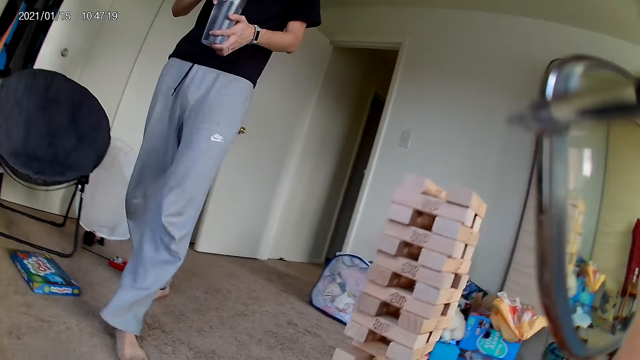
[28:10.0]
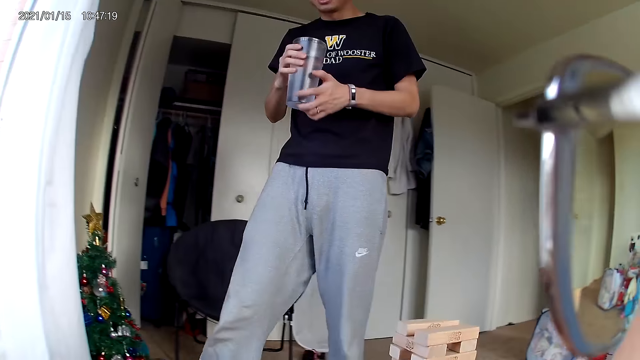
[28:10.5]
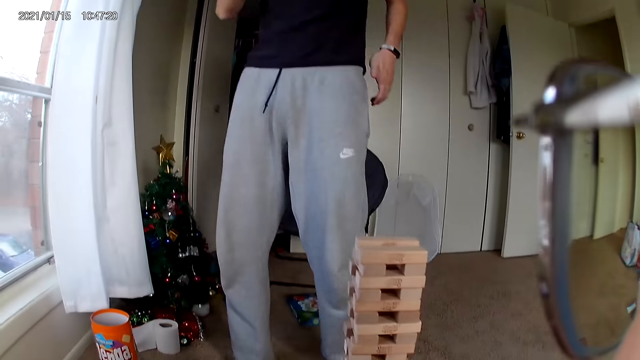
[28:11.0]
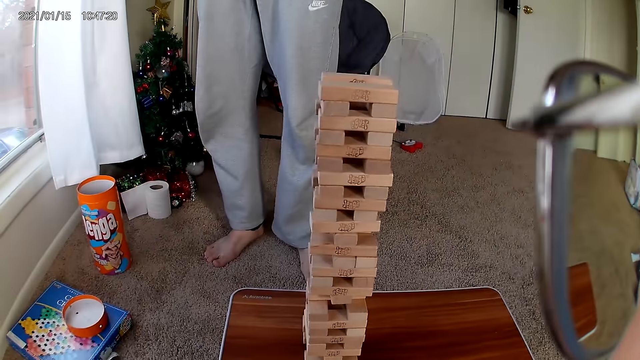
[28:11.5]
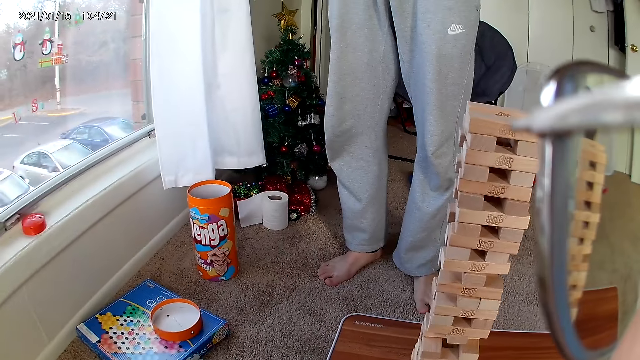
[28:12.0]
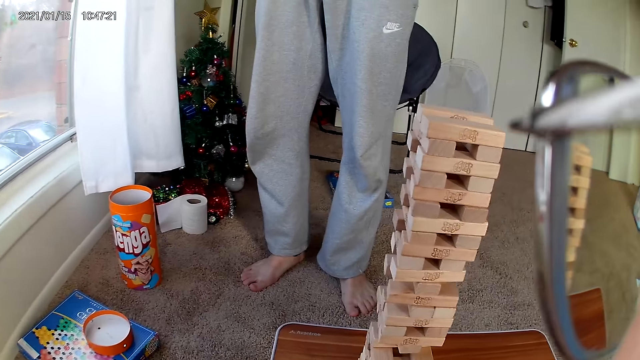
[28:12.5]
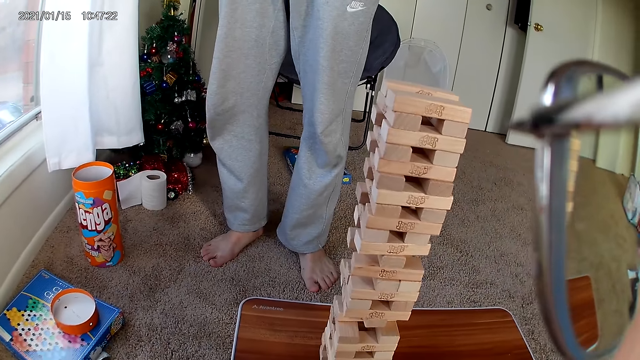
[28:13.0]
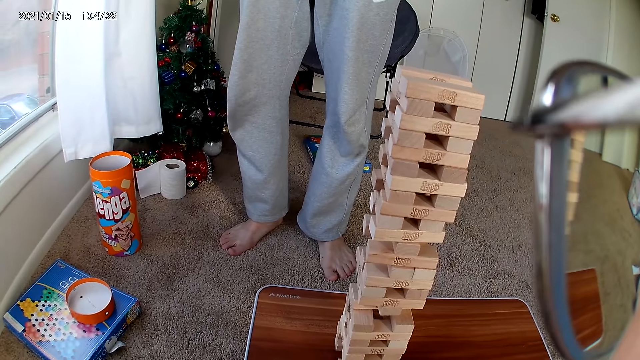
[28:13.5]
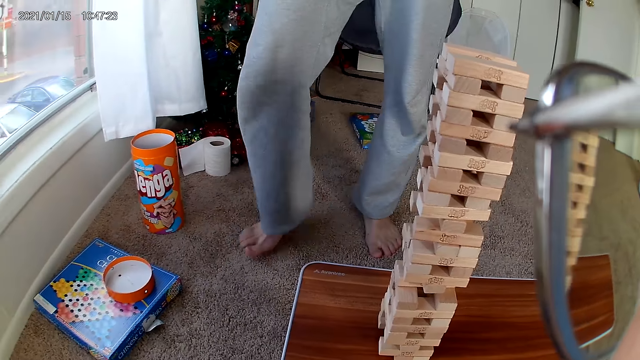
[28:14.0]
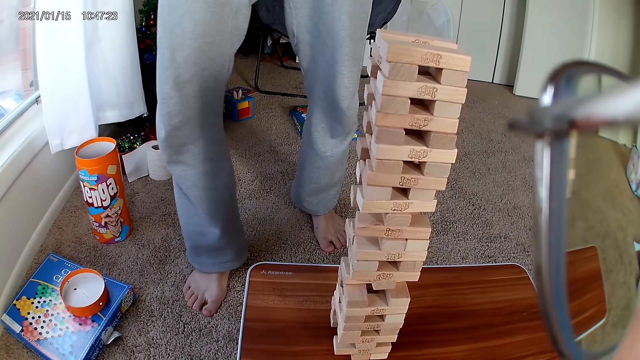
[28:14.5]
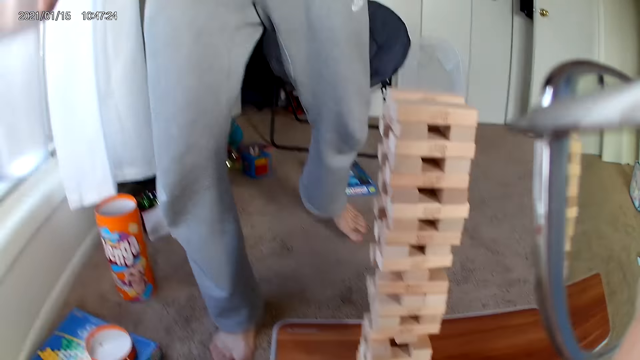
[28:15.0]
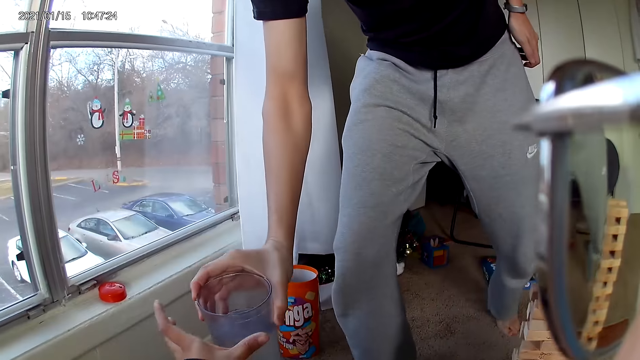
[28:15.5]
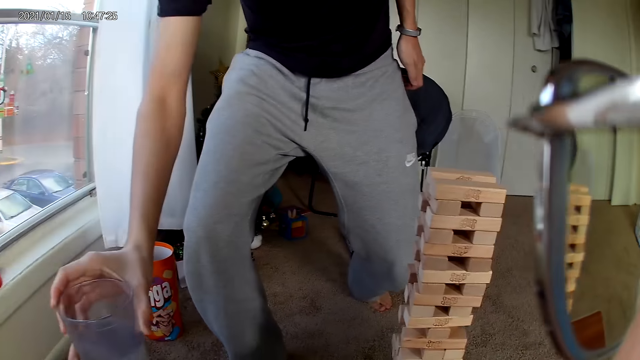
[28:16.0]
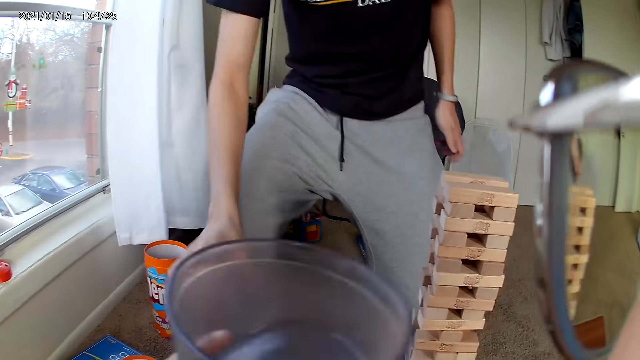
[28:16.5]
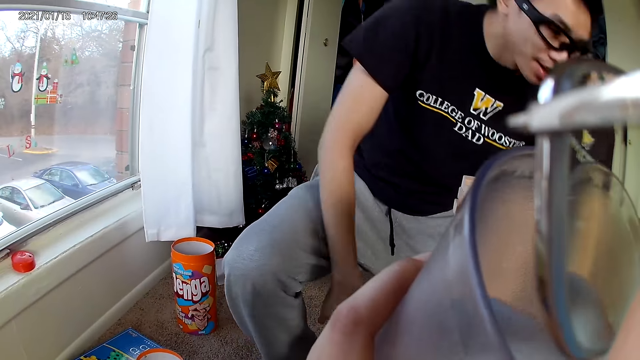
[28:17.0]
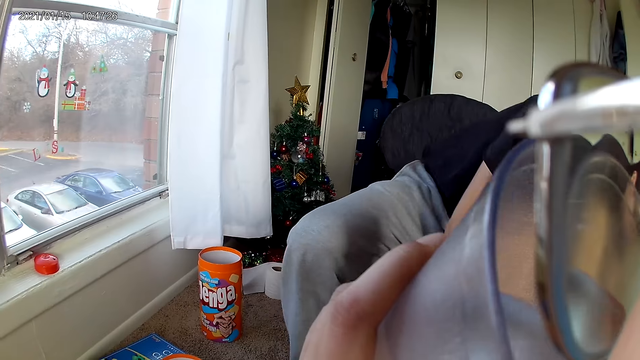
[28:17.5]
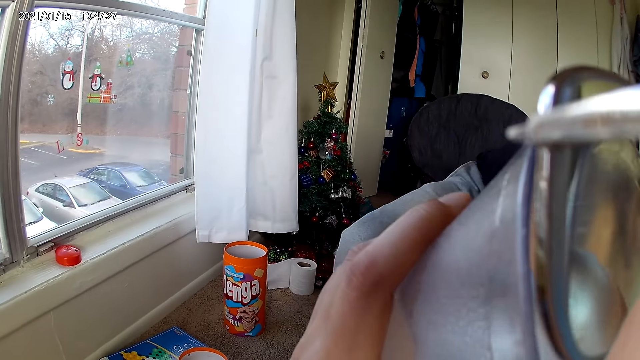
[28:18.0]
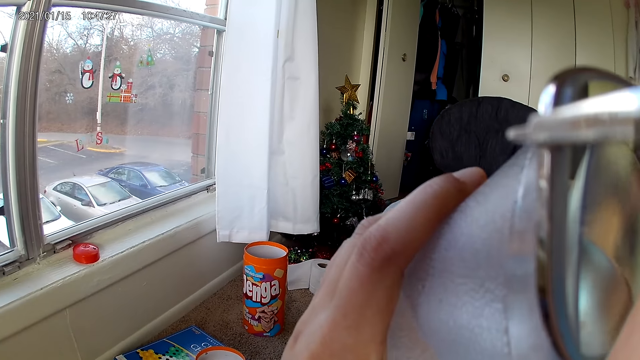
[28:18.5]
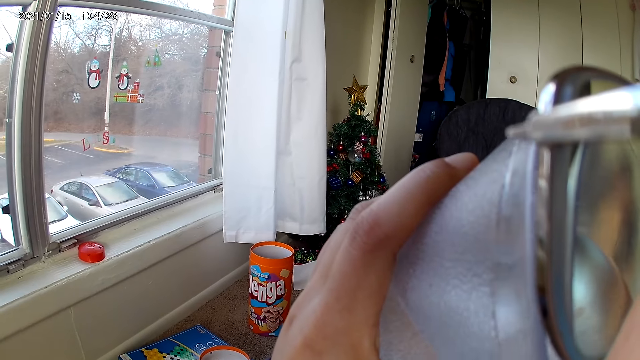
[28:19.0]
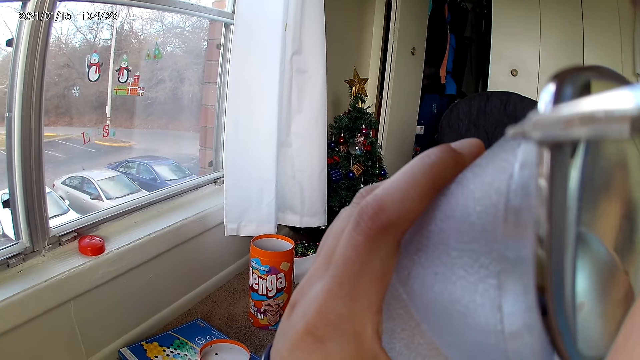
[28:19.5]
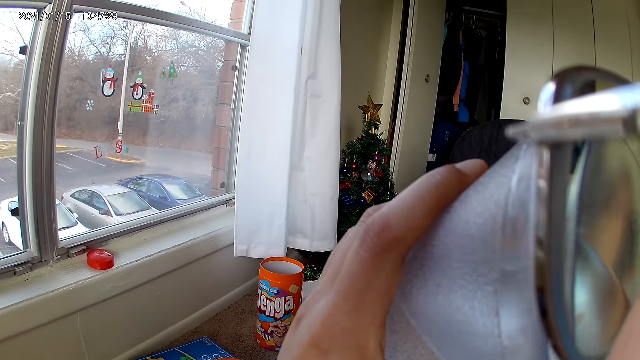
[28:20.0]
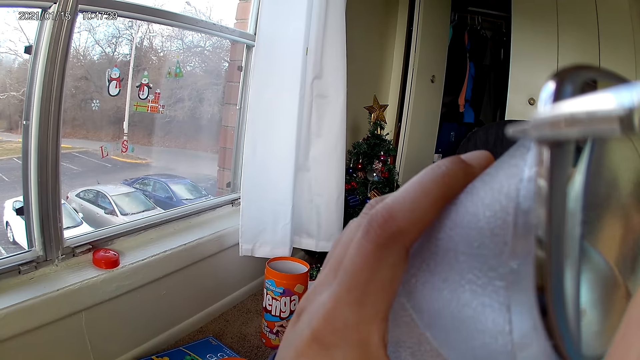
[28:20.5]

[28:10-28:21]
The man holds the glass of water in his right hand with both hands. He drinks from the glass of water in his hand. He passes the glass of water to the camera wearer. The camera wearer collects the glass of water from the man with her left hand. The man sits on the ground. The camera wearer drinks from the glass of water in her left hand.

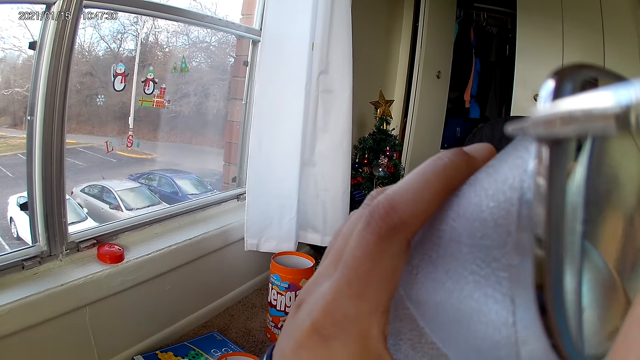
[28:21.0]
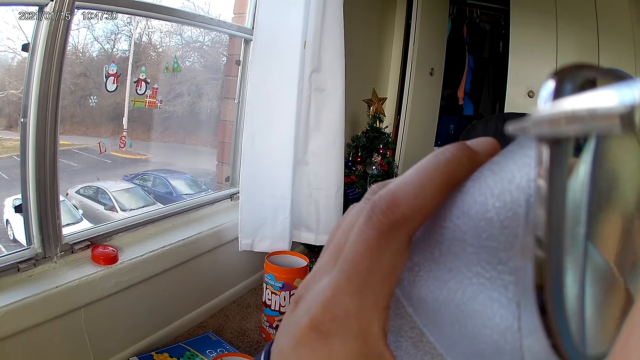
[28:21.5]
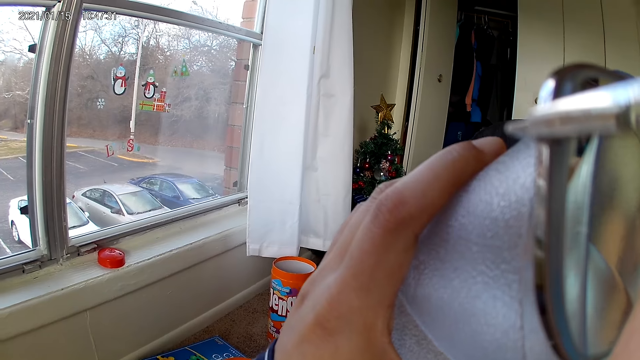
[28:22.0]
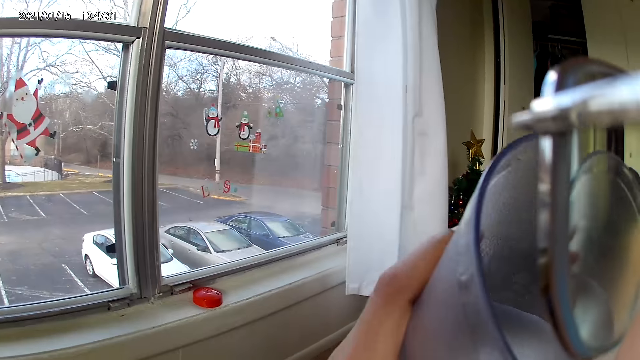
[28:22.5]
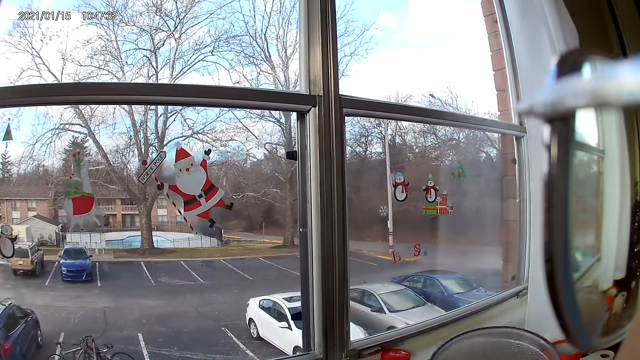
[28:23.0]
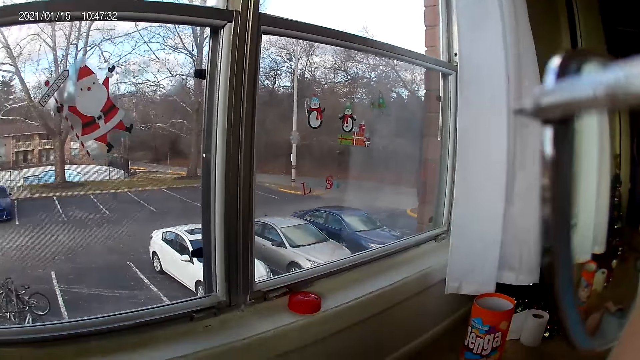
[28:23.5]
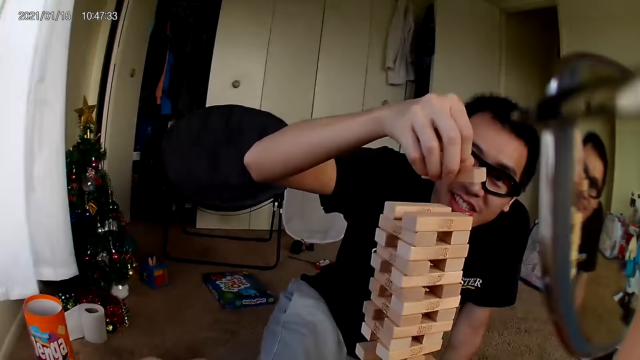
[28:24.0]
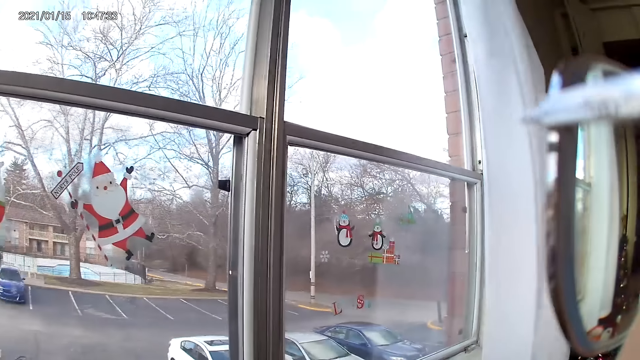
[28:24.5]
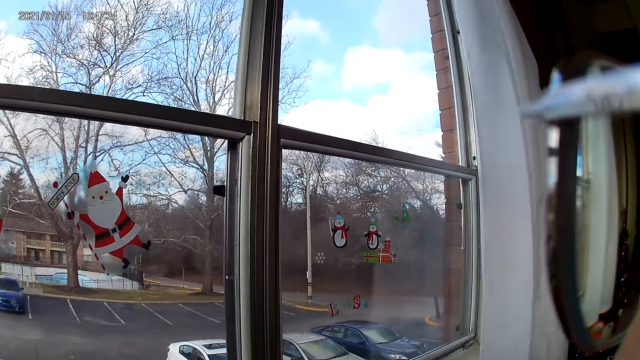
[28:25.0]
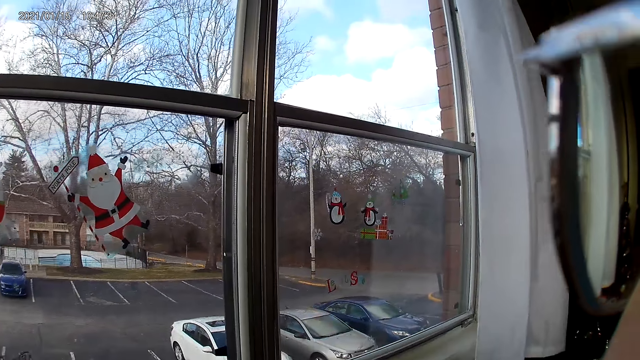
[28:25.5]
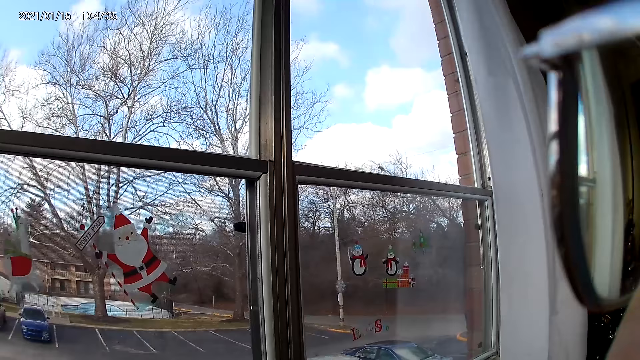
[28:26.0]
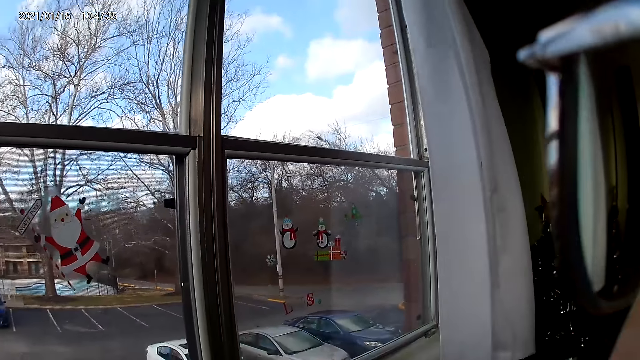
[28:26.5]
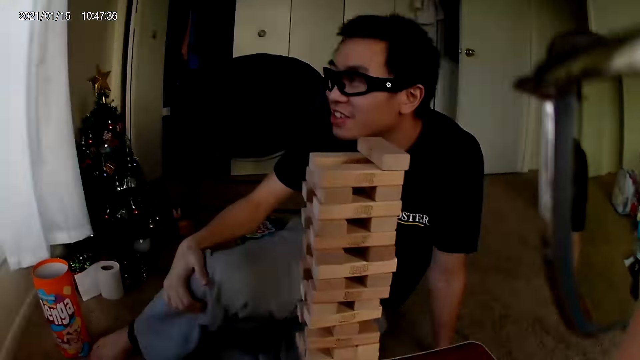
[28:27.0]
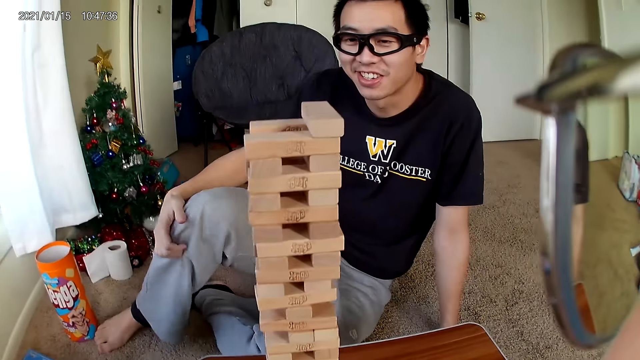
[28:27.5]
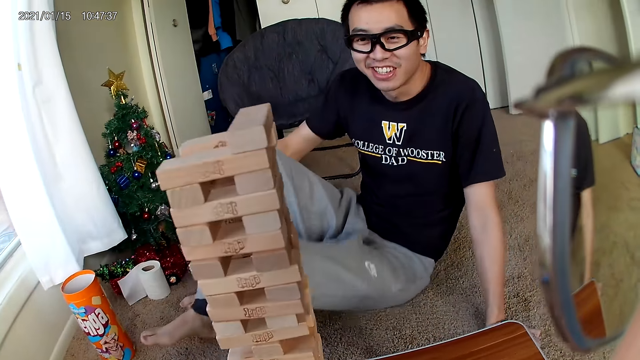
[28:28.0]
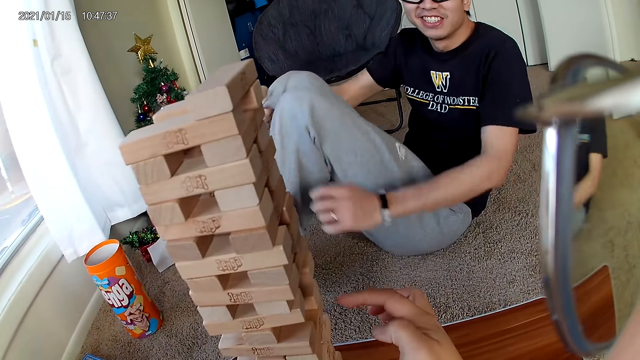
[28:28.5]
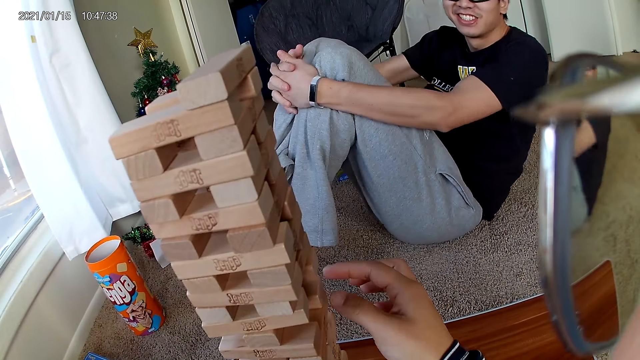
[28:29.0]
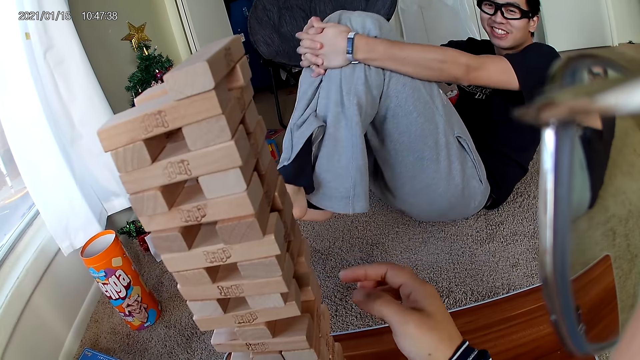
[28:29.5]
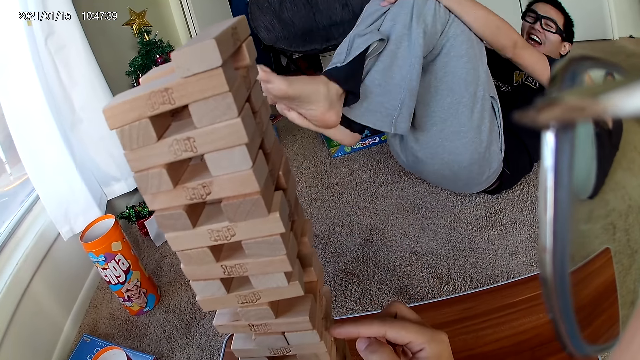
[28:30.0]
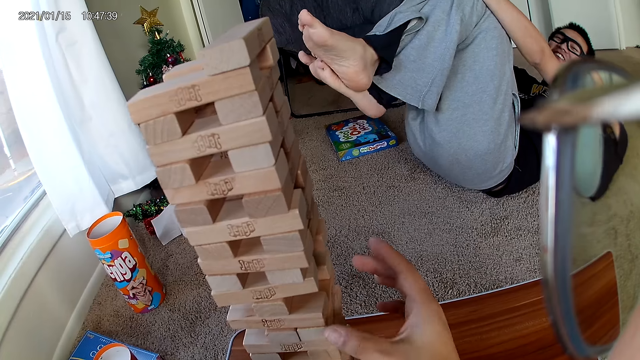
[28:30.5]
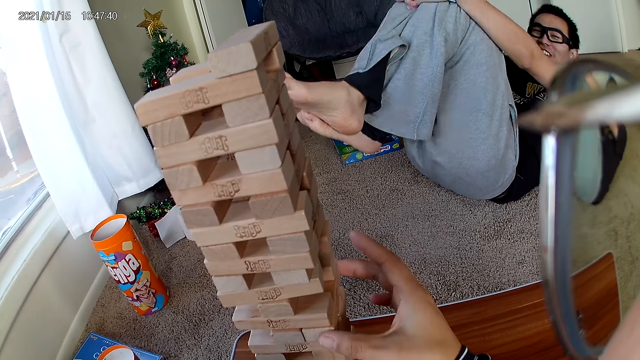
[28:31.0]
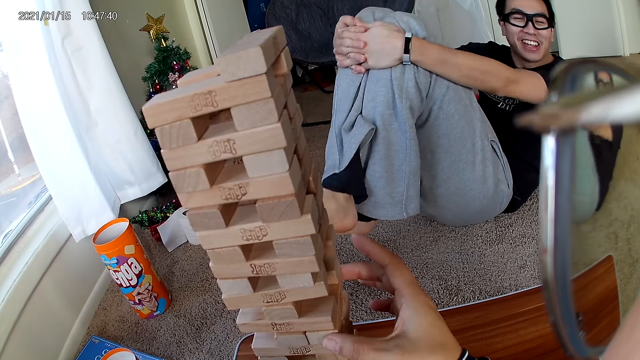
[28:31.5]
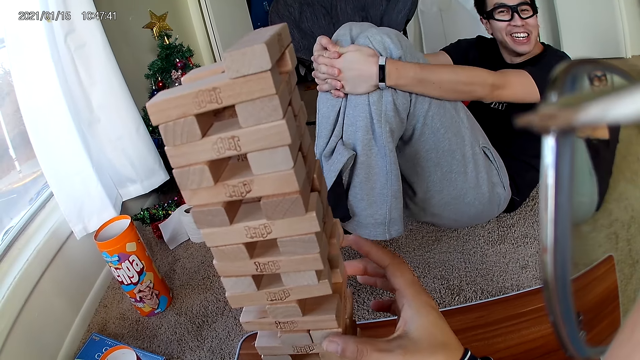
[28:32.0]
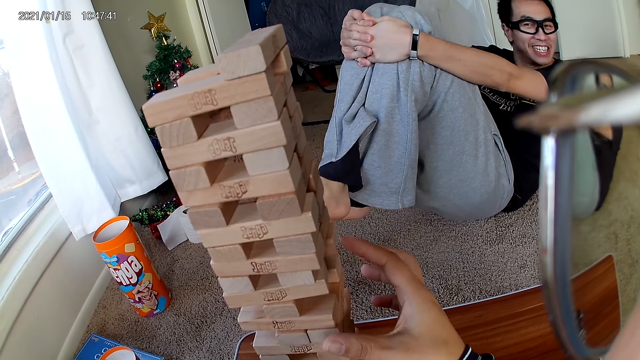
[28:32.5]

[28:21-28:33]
The camera wearer lowers the glass of water from her mouth. The man puts a piece on the wooden puzzle with his right hand. The camera wearer looks around. The man leans backwards. The camera wearer hovers her right hand through the wooden puzzle. She holds at the castle blocks.
